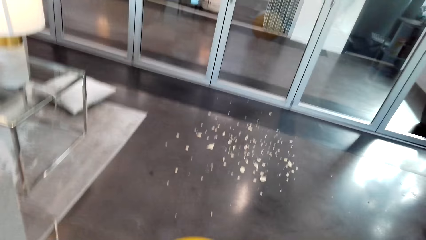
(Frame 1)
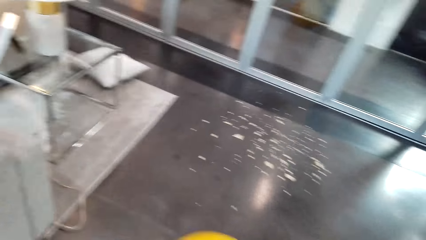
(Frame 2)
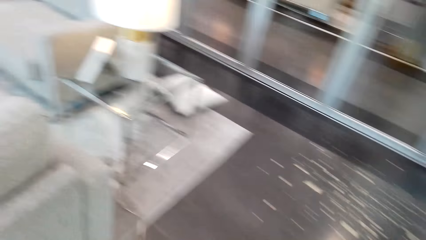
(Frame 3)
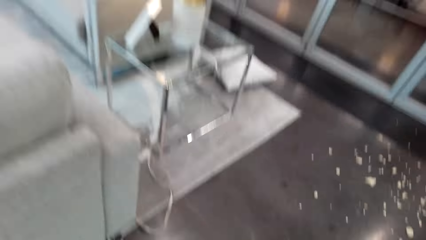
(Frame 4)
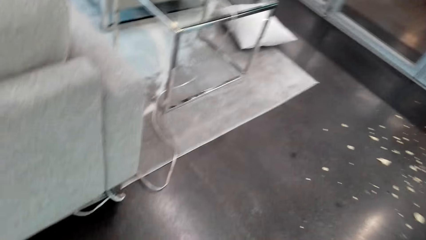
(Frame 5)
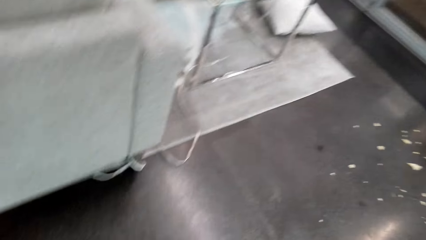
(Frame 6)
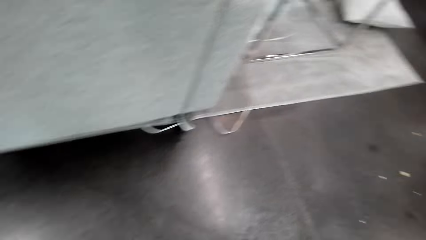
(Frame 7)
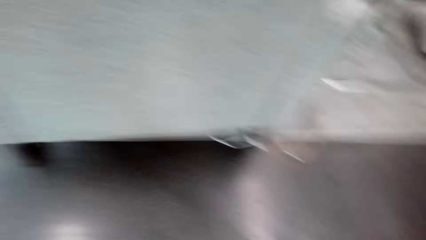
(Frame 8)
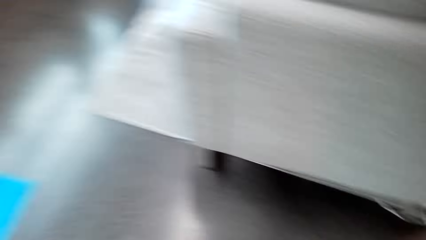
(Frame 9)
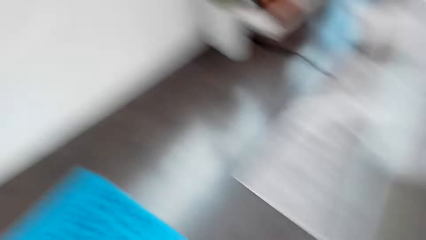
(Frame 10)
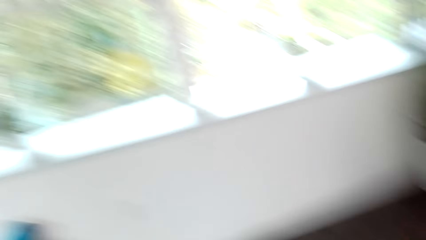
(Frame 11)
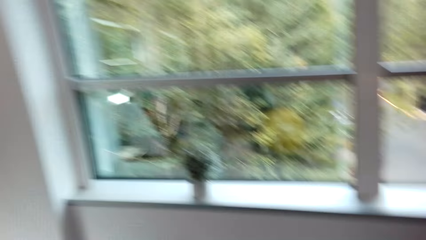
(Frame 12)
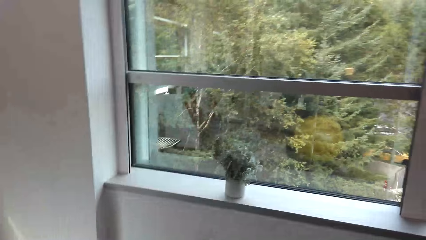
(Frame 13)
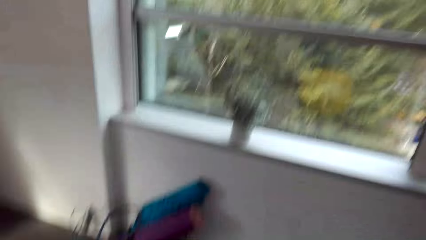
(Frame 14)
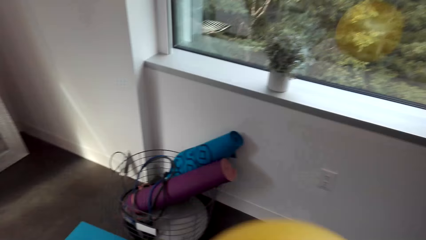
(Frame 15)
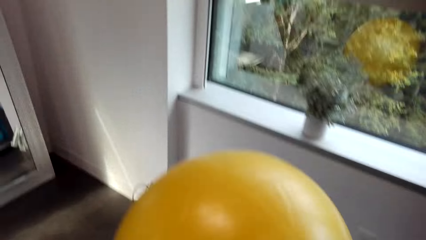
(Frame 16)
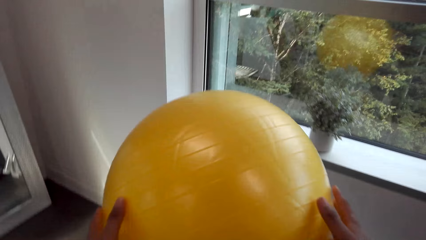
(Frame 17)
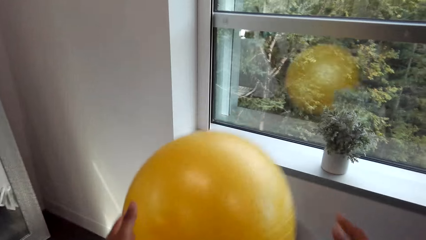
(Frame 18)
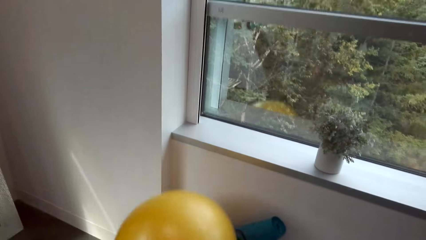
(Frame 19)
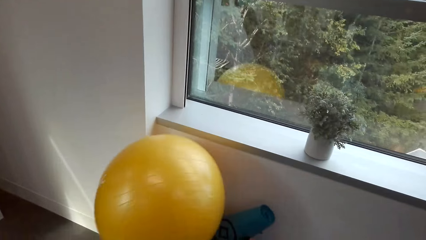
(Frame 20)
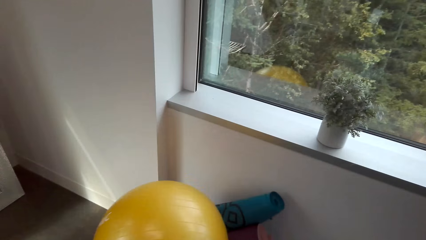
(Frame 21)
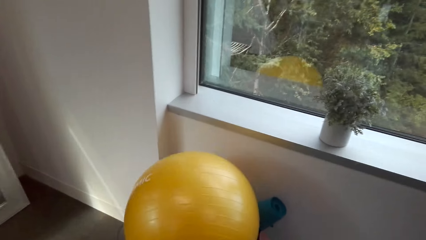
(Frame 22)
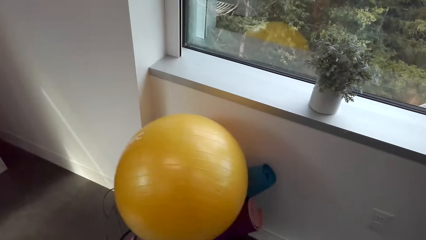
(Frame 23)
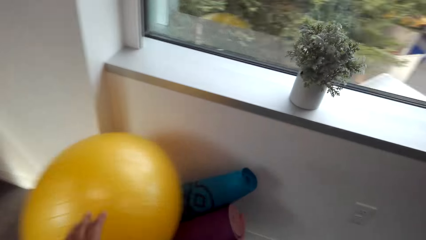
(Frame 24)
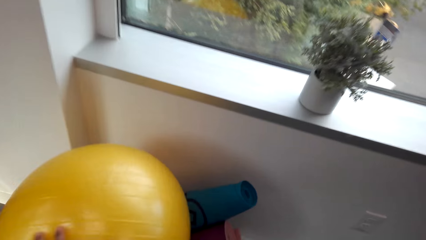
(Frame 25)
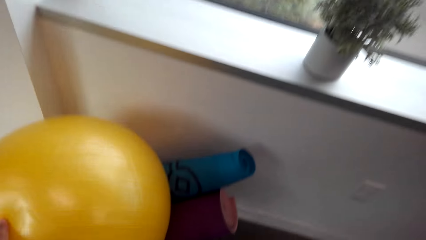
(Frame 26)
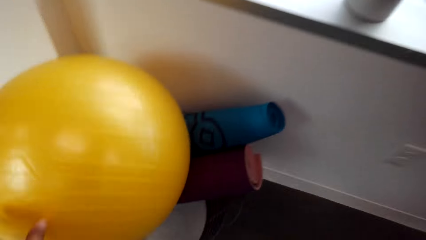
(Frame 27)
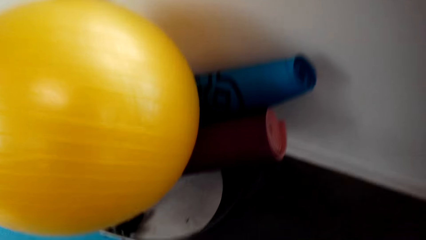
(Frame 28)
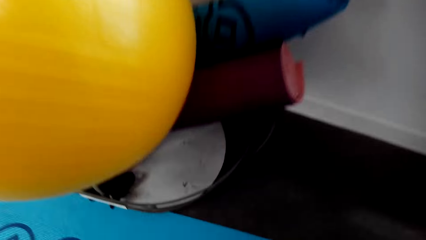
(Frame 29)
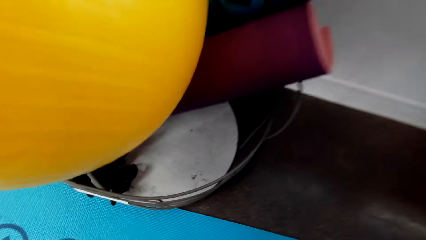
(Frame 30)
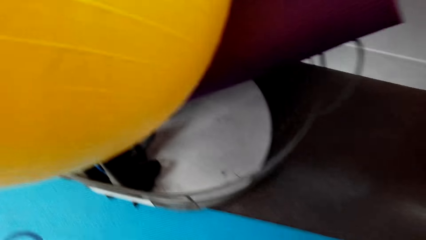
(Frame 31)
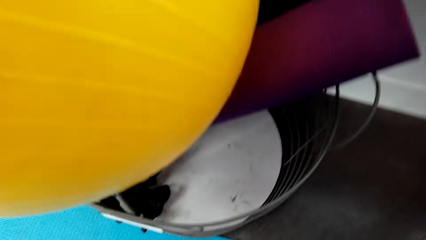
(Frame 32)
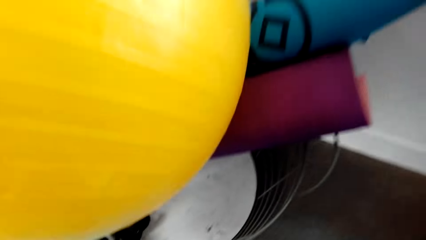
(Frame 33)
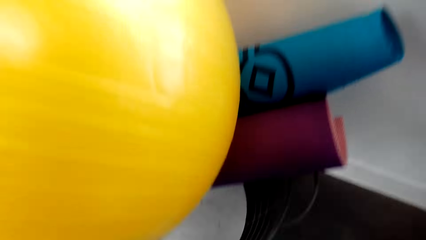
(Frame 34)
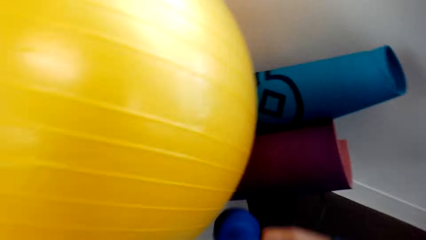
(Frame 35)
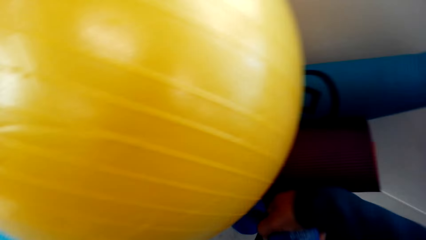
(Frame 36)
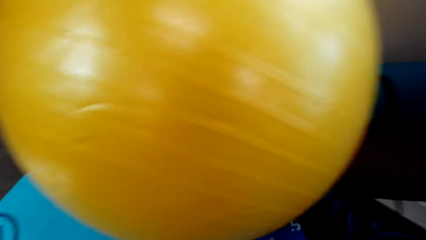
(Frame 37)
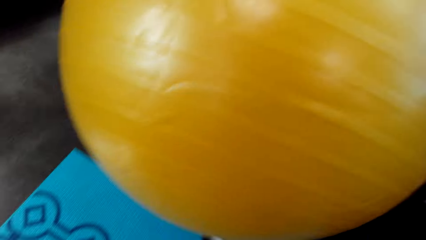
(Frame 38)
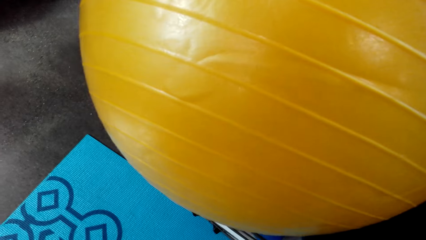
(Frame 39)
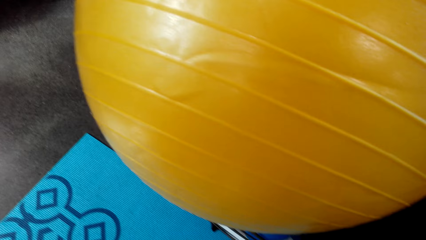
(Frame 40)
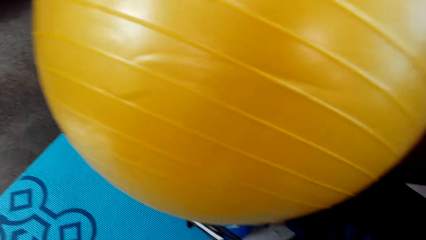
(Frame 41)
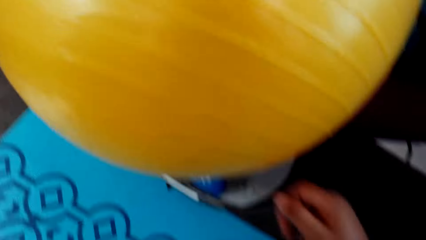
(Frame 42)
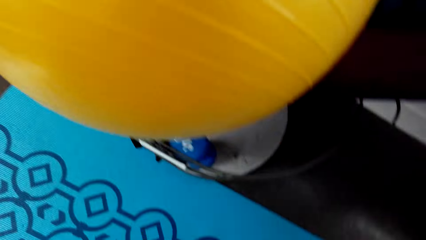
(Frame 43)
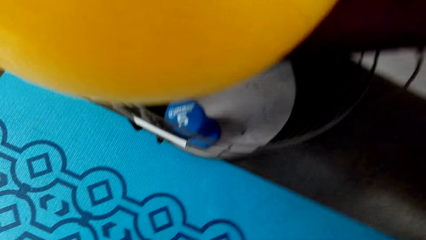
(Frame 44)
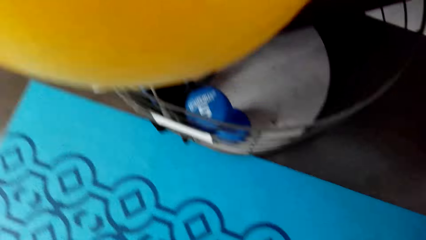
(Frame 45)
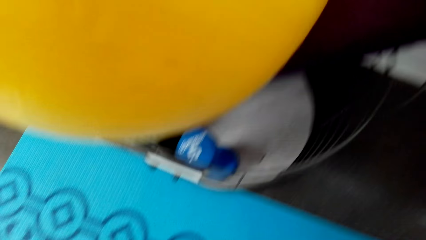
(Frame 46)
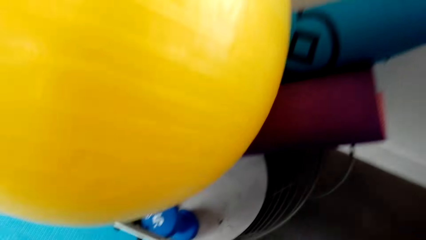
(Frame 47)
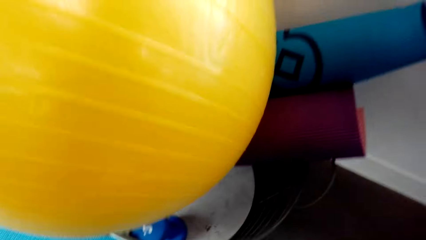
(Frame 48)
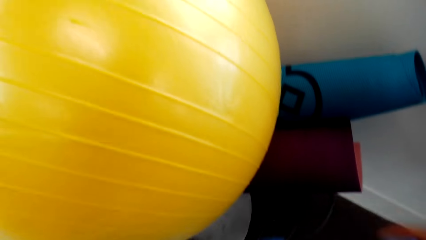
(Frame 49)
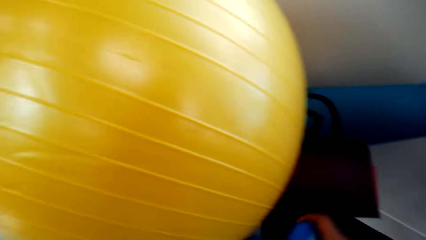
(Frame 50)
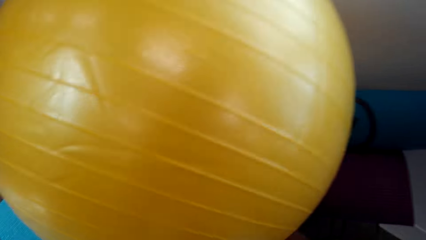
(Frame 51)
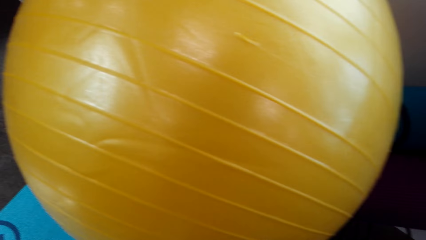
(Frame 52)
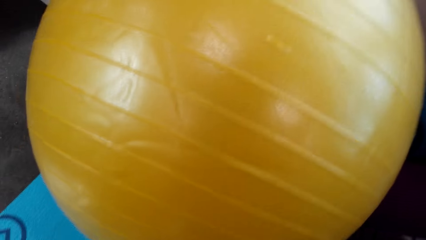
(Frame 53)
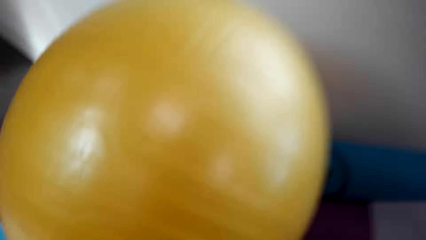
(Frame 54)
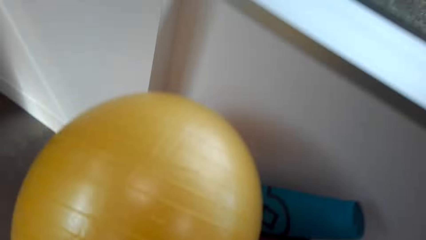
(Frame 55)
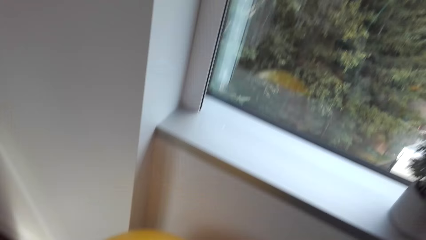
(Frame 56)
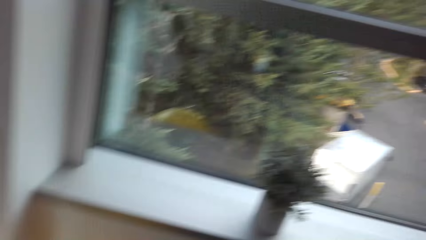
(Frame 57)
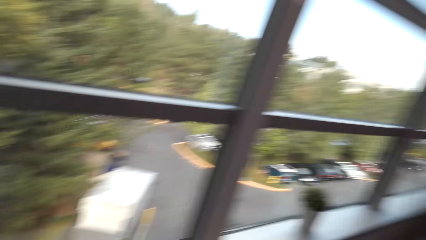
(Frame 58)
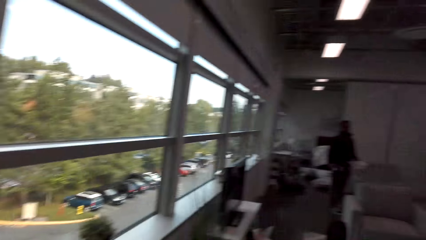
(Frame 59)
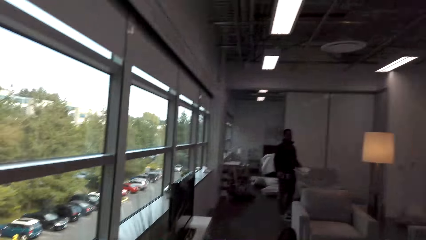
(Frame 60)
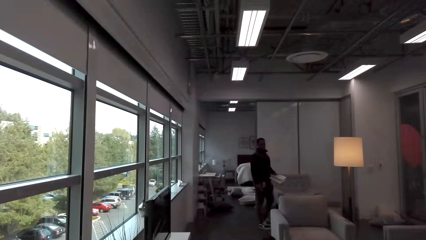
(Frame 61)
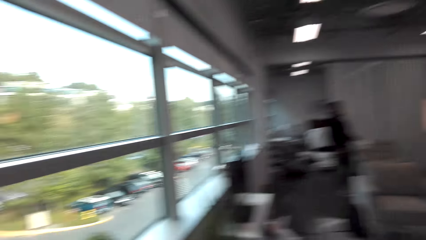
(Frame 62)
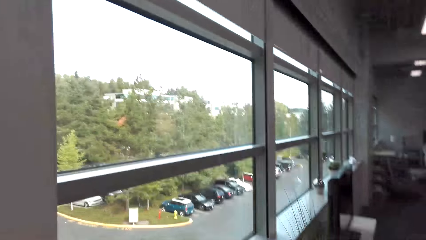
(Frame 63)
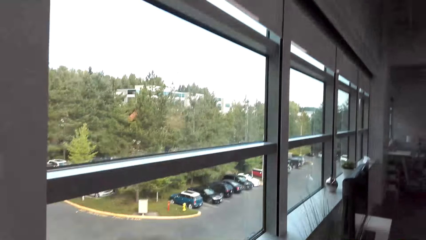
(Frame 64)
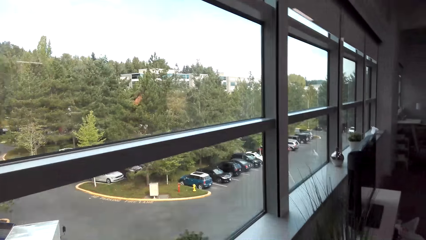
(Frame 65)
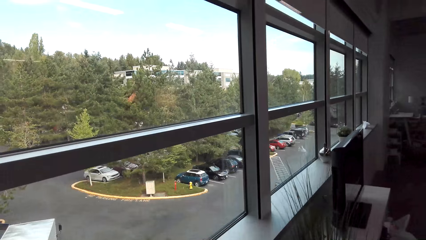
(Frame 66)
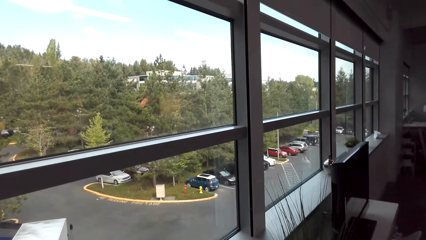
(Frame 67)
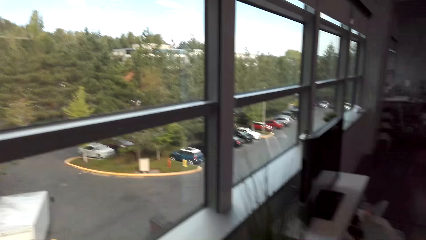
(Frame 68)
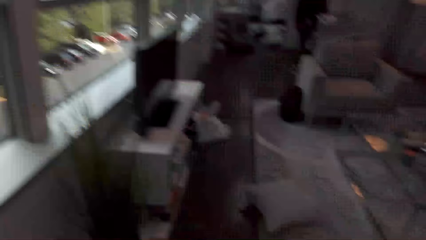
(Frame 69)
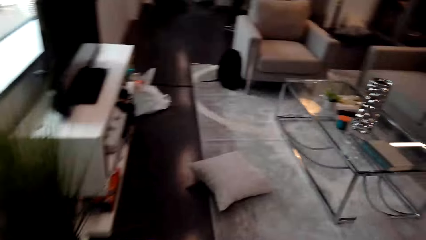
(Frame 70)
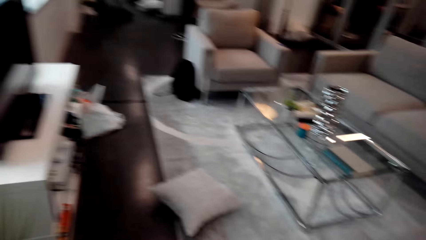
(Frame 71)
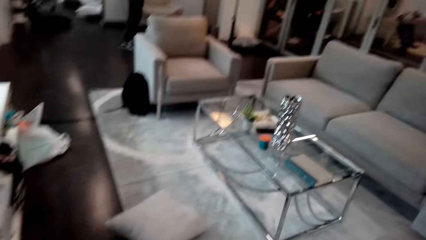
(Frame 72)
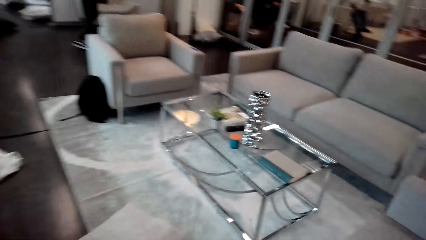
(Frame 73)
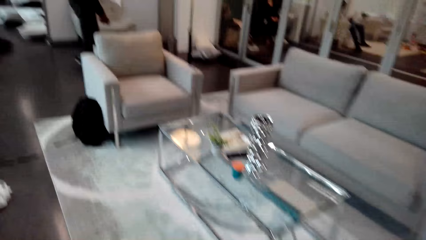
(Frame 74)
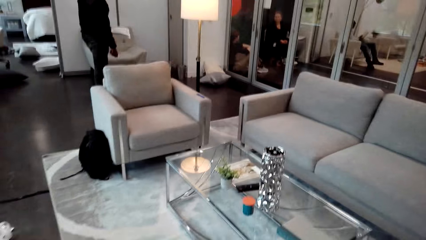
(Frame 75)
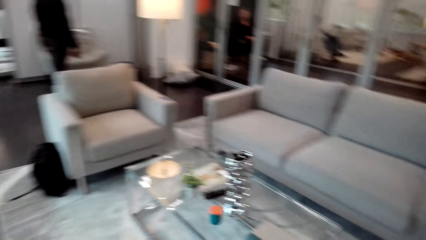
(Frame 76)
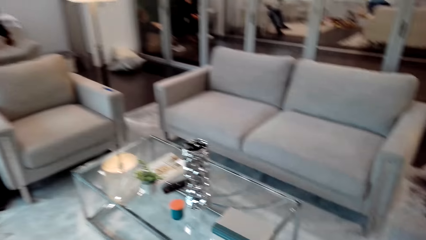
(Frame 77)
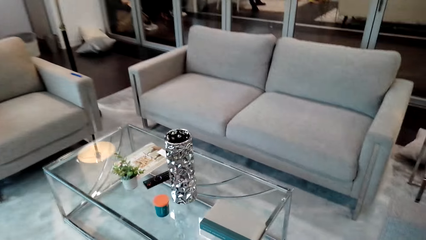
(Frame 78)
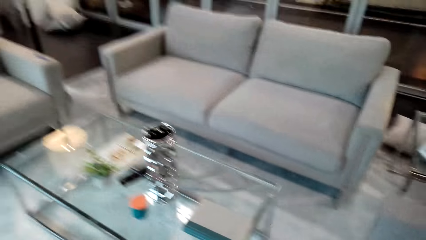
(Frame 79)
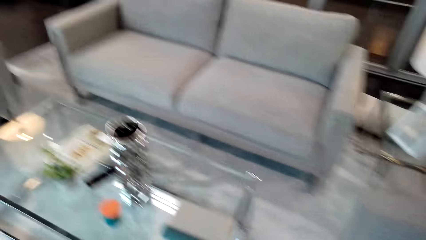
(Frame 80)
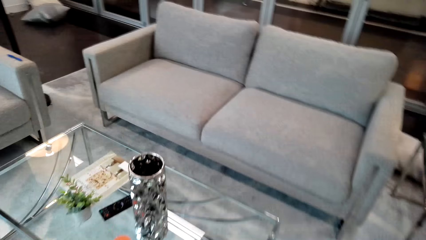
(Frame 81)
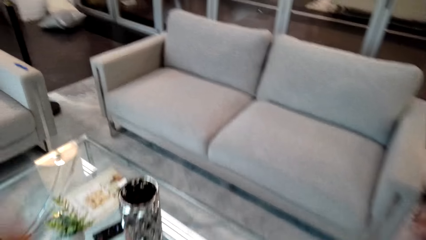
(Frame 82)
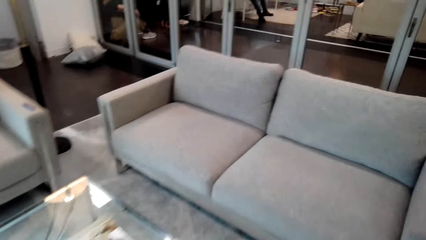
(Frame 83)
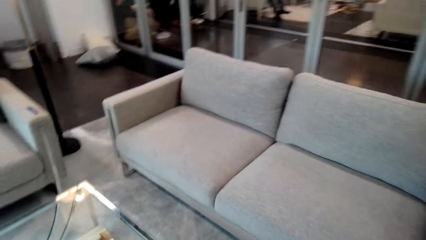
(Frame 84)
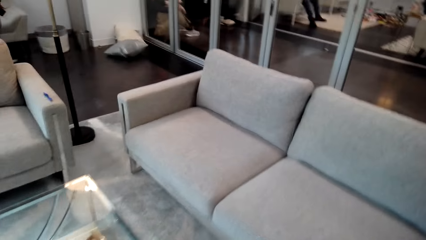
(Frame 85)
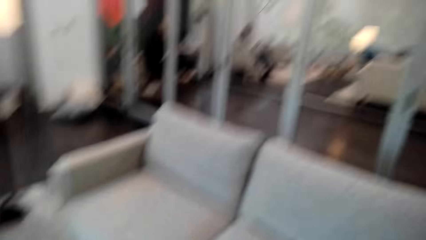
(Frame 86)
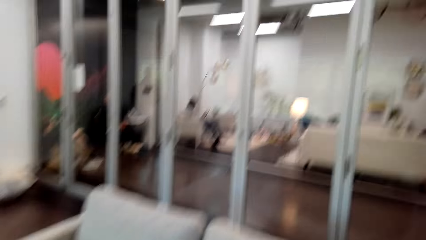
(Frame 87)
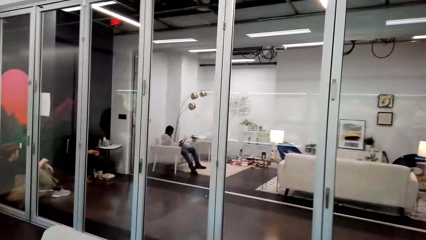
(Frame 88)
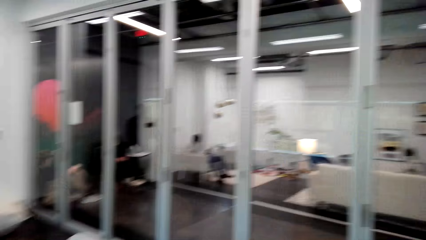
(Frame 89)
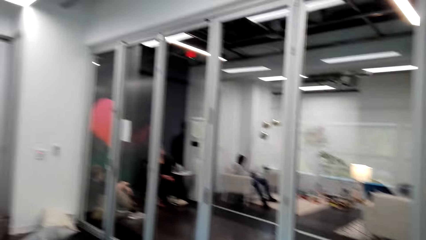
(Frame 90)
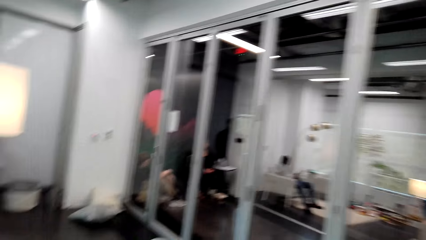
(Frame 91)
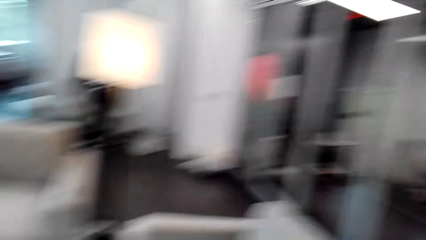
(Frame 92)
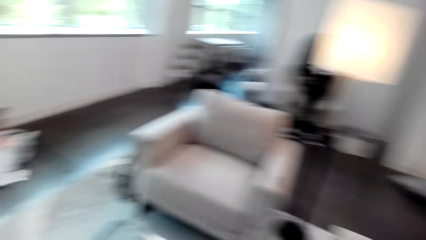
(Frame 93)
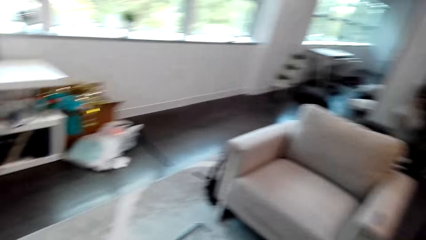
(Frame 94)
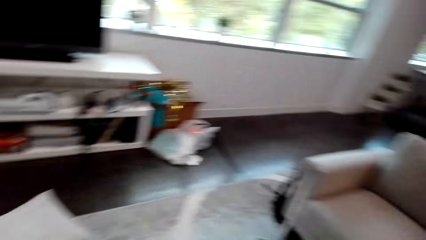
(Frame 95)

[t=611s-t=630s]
The camera wearer throws the balloon ball on the metal bucket. They put dumbbells down. They put the dumbbells down again. They move around. They look around the house.
